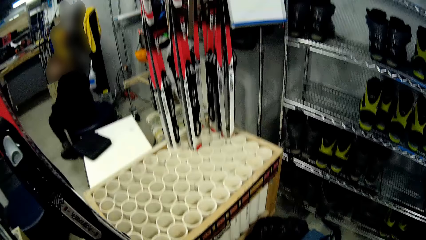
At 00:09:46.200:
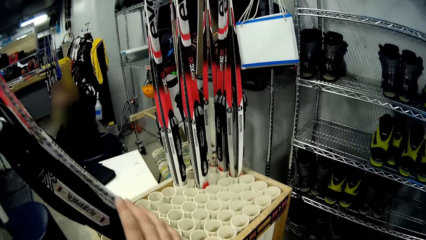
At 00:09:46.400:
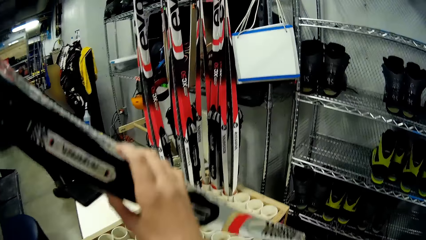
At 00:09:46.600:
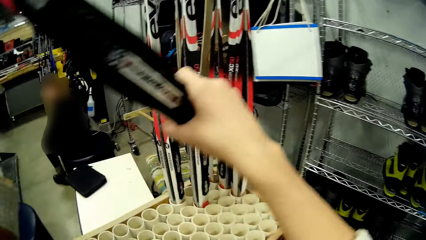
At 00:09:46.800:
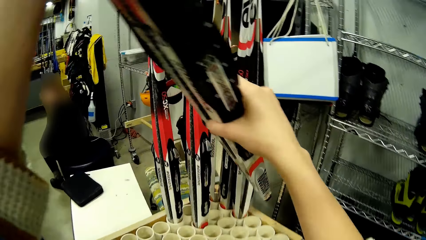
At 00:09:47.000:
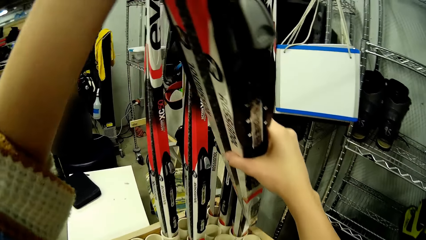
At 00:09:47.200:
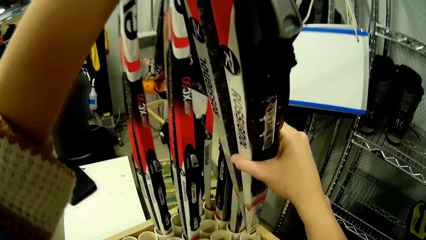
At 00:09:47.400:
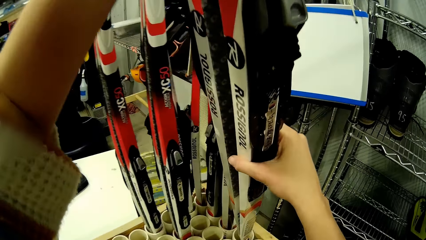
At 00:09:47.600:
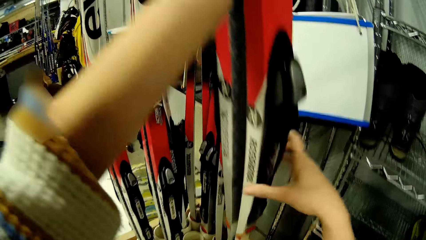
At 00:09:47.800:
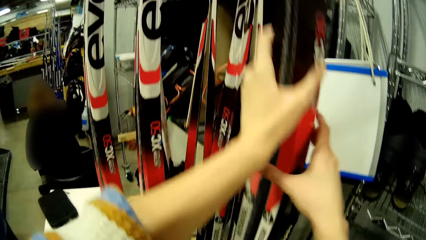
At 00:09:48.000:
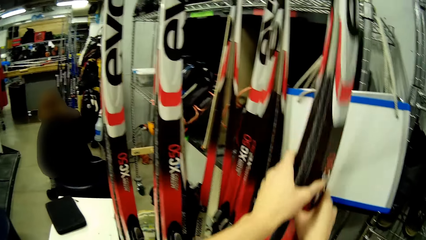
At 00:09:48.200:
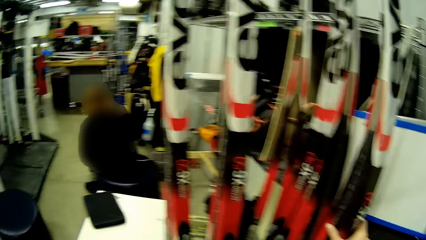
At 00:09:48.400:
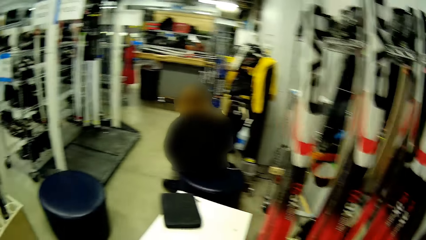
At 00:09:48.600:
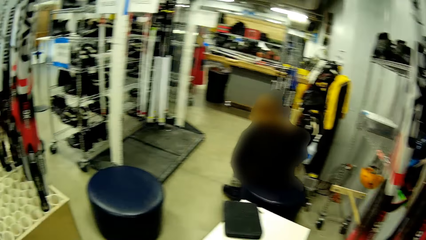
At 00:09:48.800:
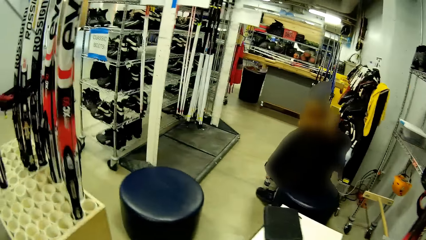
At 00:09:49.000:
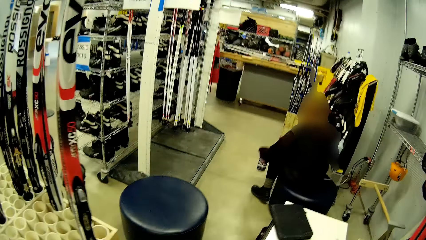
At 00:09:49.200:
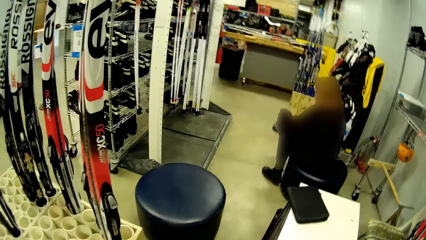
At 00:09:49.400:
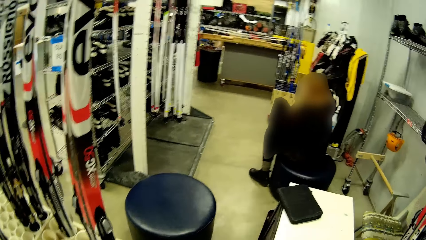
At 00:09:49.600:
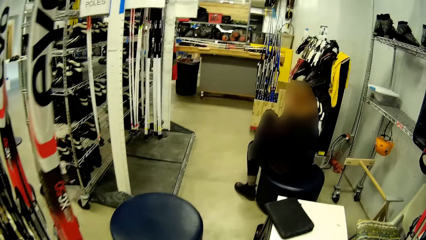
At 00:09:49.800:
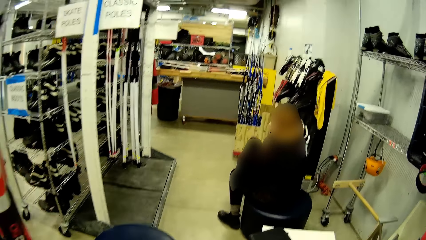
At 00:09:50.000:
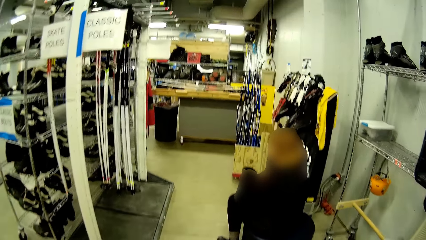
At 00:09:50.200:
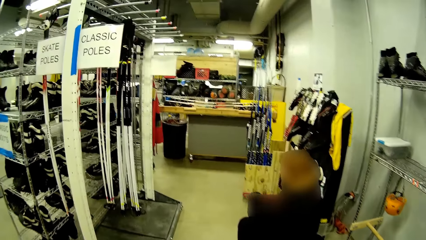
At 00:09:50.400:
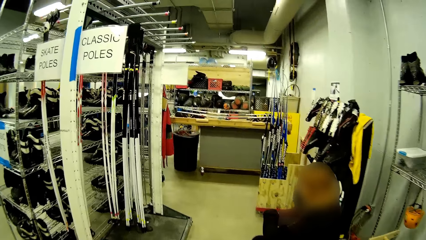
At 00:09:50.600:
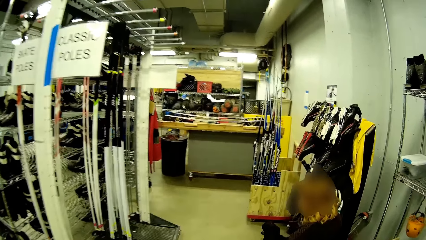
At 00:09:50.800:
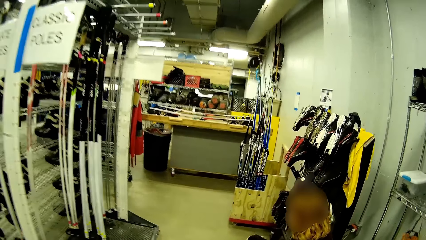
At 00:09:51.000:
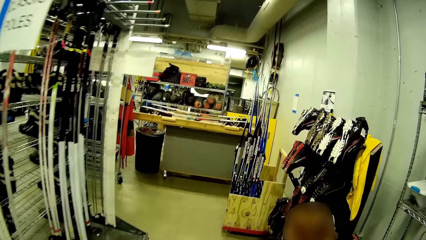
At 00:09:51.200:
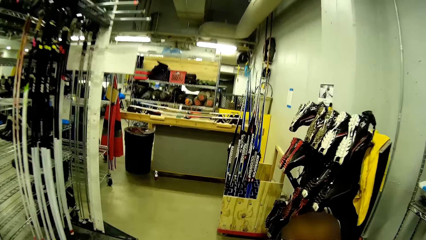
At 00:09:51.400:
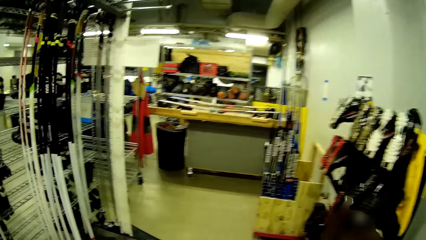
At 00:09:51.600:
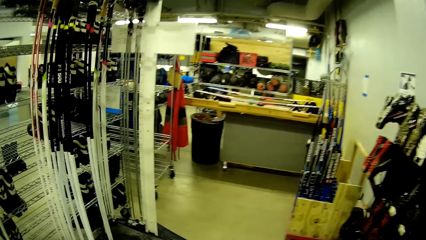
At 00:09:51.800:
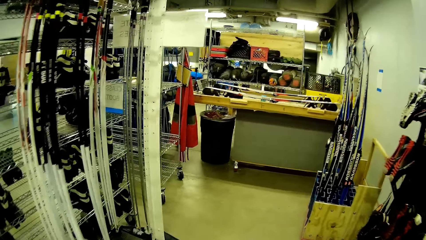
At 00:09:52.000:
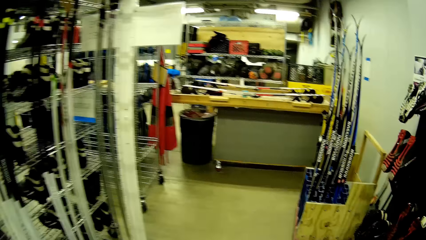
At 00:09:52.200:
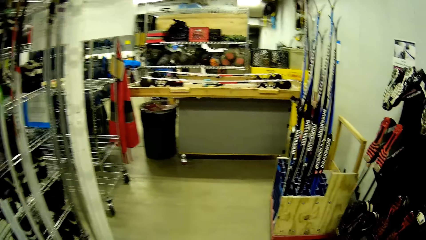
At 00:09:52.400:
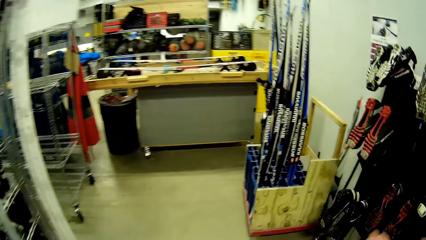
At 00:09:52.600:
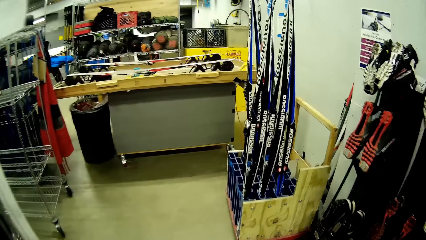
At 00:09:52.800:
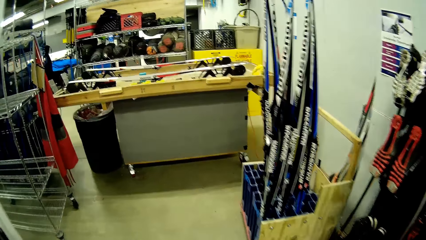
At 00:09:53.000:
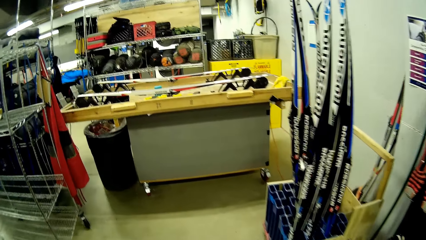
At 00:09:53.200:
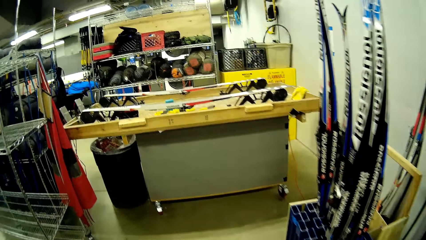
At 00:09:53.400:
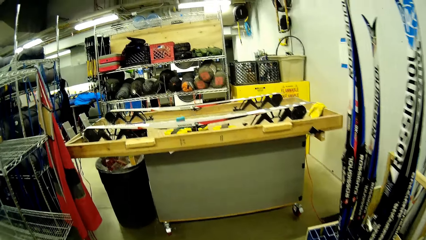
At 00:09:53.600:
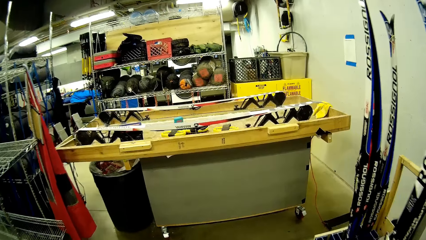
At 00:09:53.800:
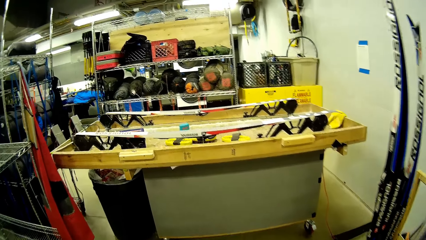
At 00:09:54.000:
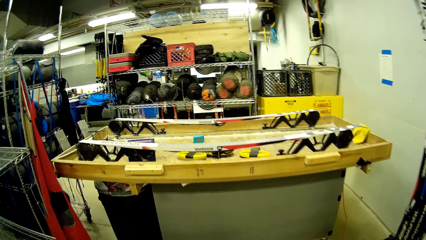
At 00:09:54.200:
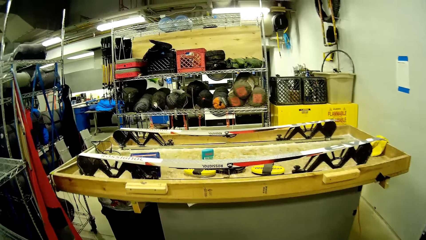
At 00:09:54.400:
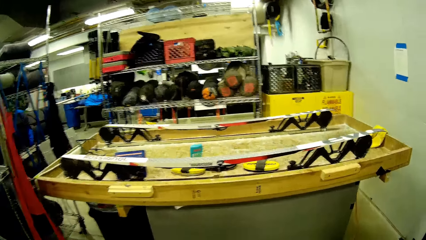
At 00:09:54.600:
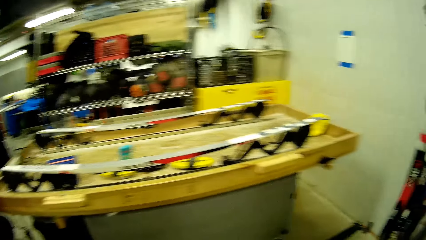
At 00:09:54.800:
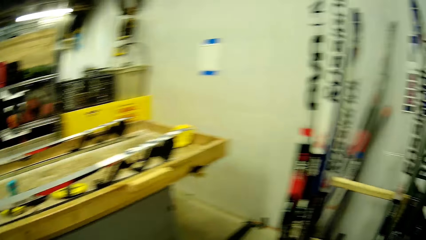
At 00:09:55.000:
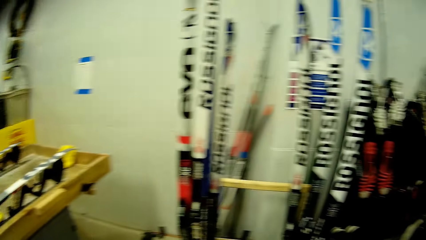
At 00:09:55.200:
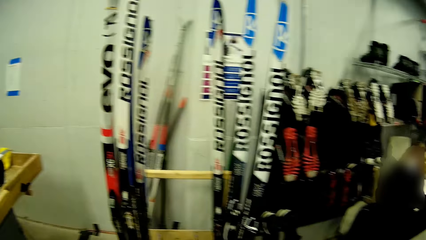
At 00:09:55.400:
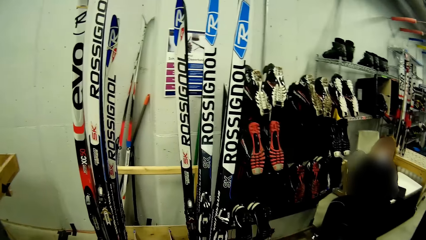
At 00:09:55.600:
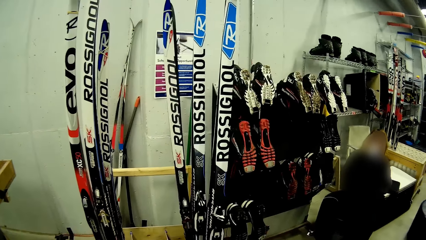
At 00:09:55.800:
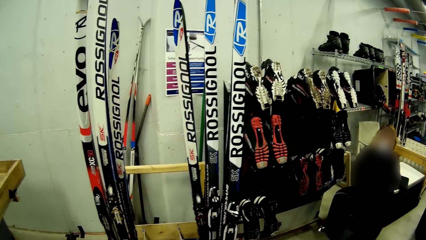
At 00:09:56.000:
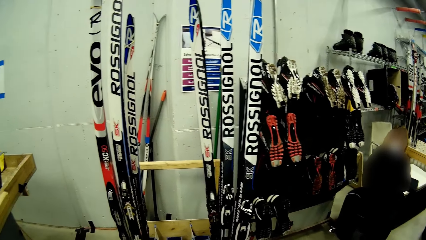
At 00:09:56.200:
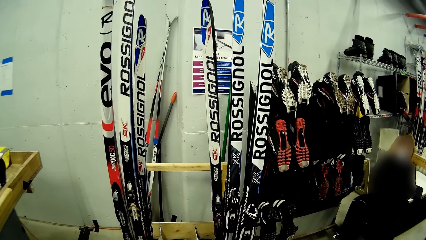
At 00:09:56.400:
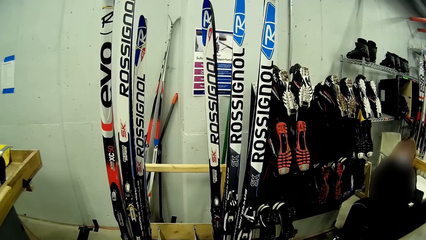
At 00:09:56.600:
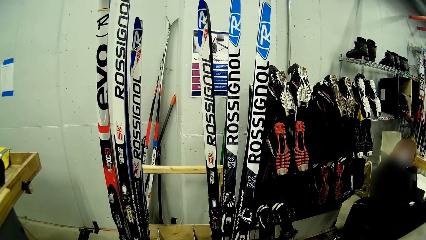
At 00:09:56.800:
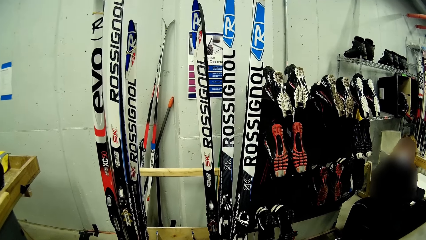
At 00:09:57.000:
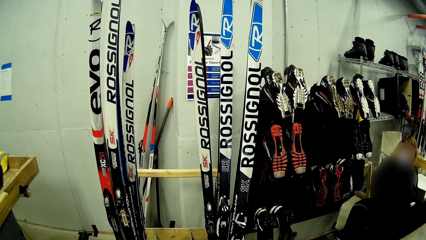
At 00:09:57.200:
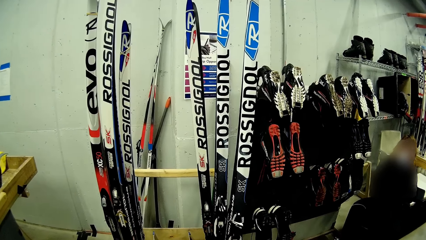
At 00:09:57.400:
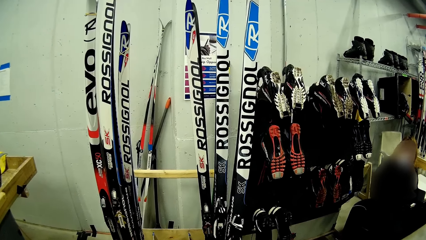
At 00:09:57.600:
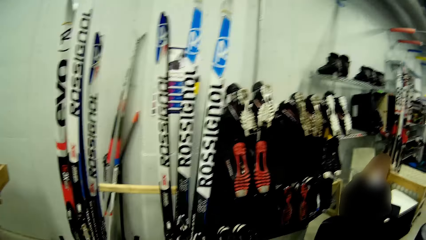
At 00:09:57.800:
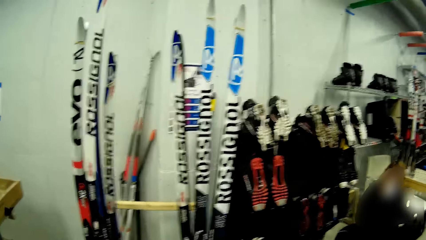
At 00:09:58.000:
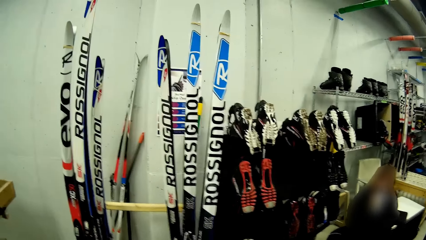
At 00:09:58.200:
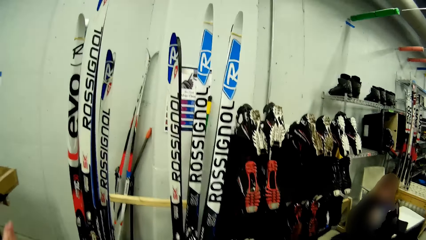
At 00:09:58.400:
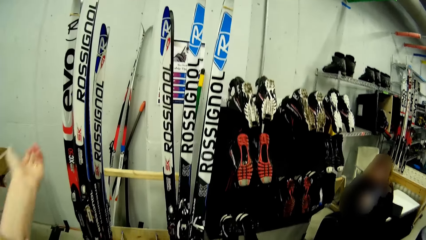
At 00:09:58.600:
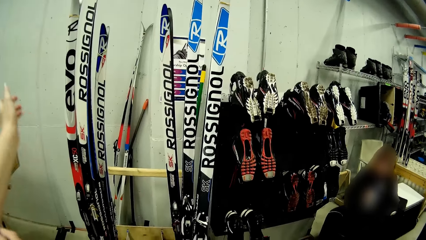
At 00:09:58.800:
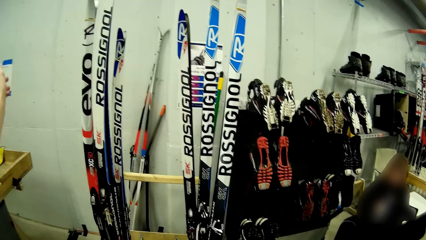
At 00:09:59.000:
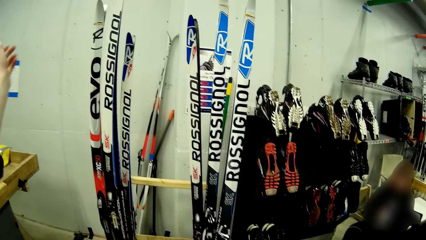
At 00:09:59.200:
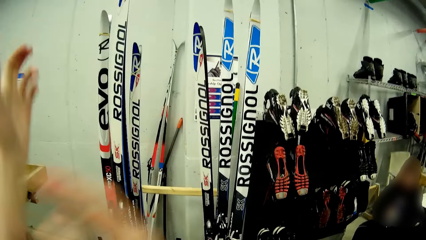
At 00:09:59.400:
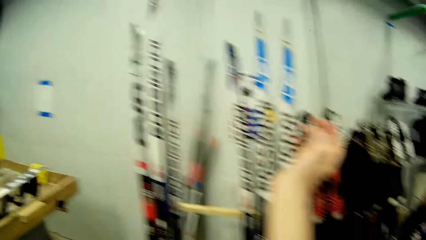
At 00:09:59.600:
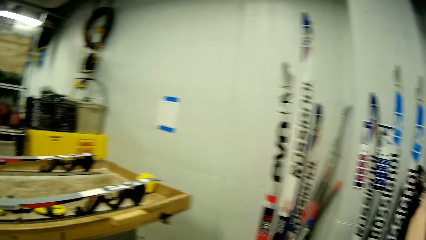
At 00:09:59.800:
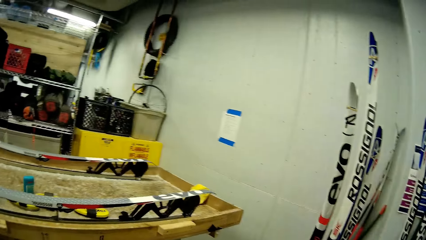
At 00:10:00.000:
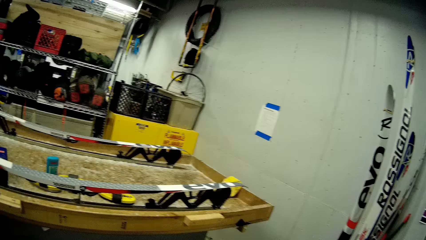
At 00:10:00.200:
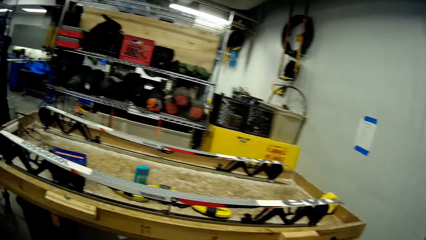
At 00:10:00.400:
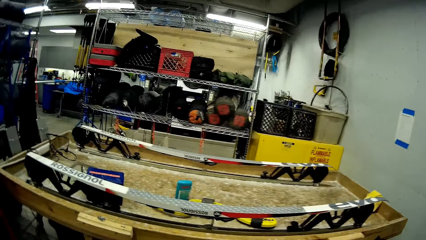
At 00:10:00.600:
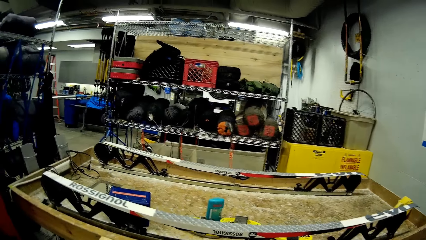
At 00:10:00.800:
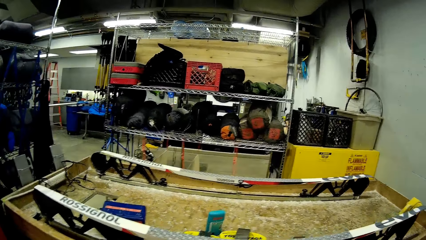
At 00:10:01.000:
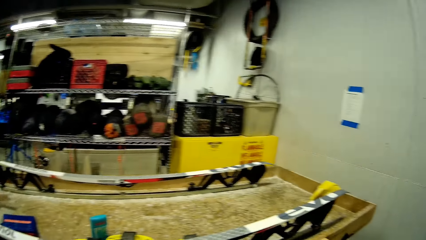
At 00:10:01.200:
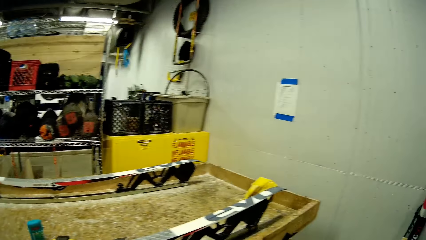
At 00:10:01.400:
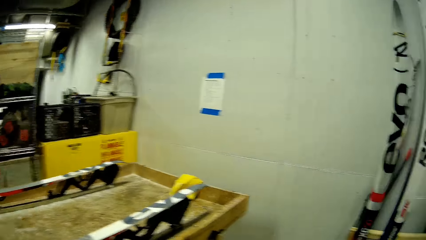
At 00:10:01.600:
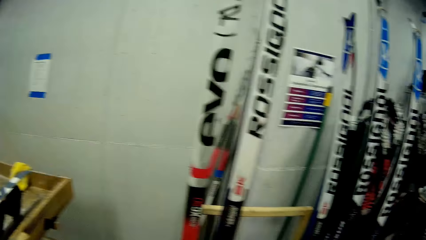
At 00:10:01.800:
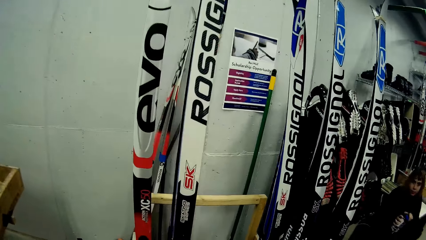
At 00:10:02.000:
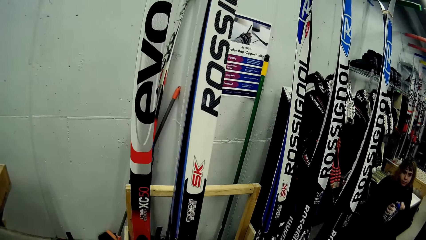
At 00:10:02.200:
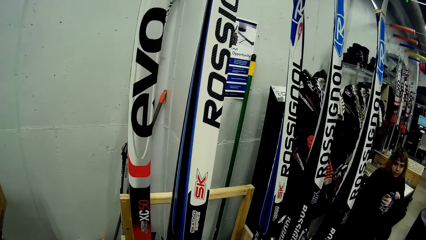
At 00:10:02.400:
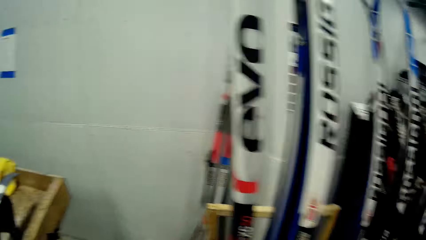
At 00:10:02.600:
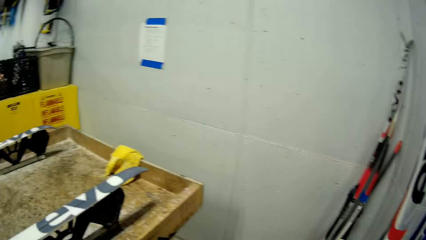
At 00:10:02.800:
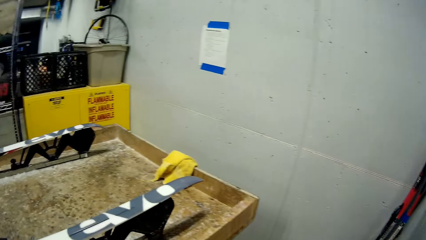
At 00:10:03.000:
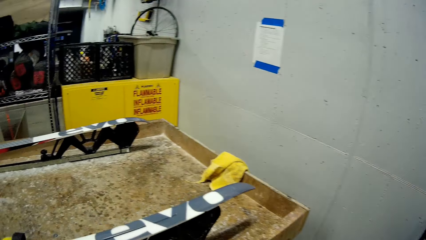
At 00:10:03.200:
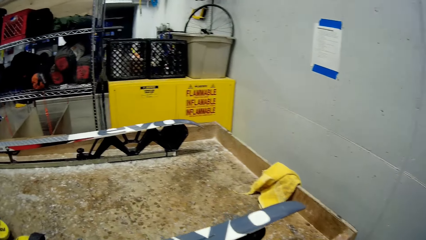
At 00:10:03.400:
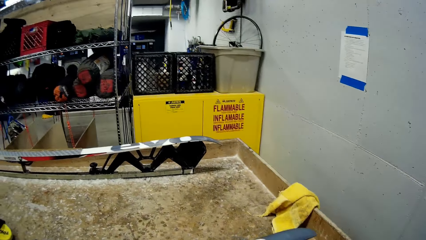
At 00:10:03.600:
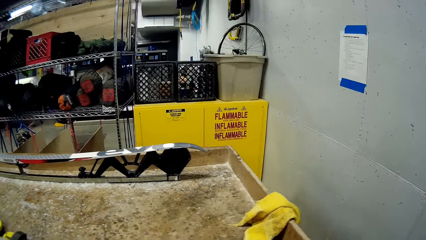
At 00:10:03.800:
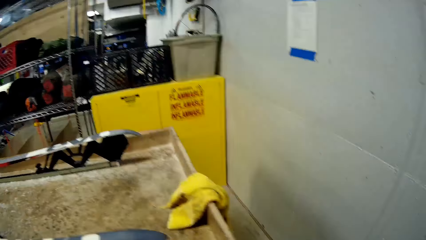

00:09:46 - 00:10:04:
The camera wearer puts the pair of skis or poles in a bag with both hands. He walks towards the bench, looks at the poles and stretches his hand.
